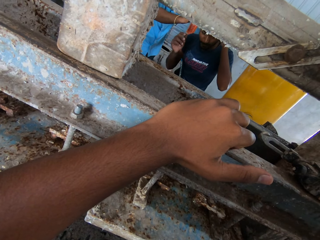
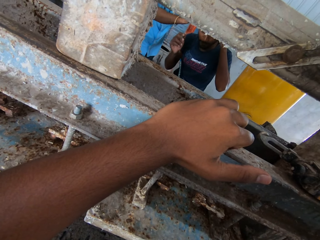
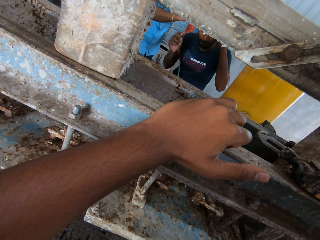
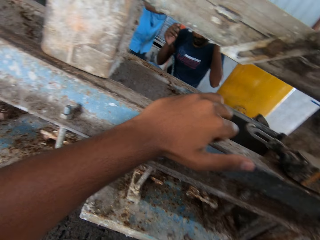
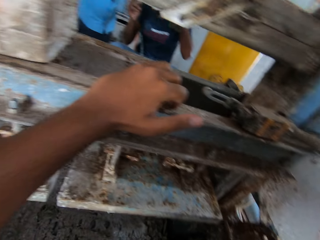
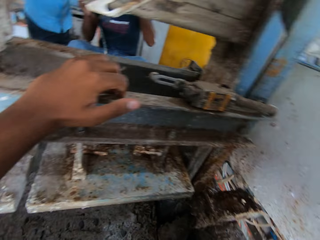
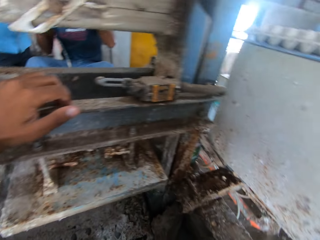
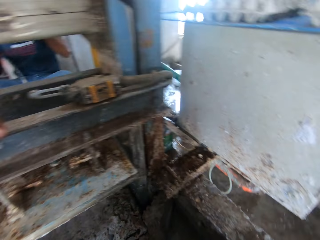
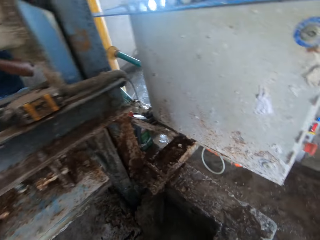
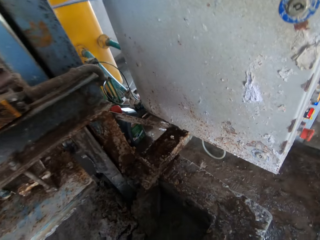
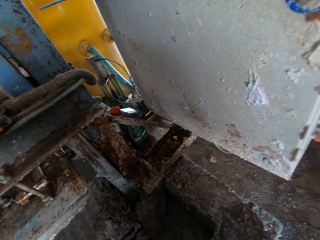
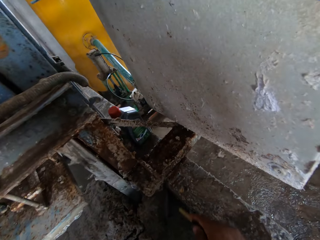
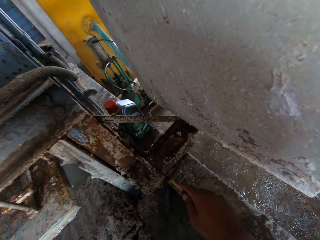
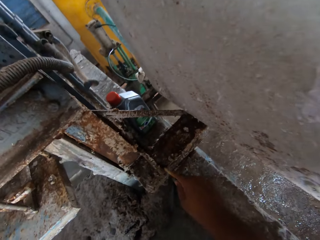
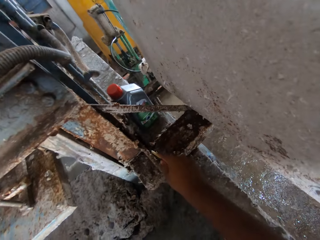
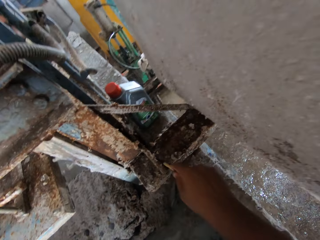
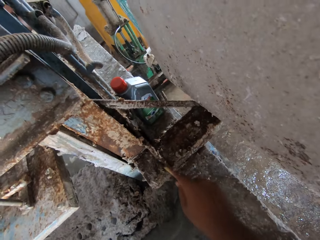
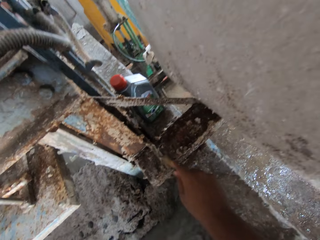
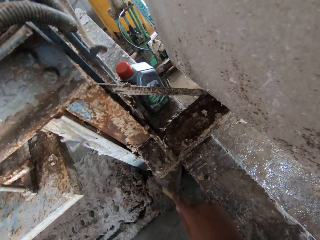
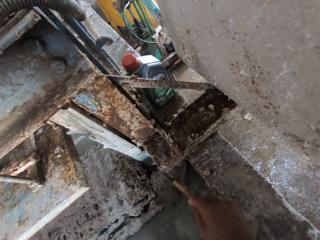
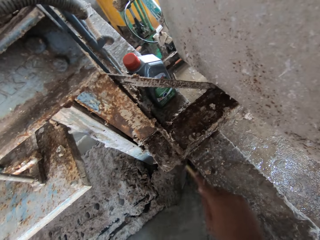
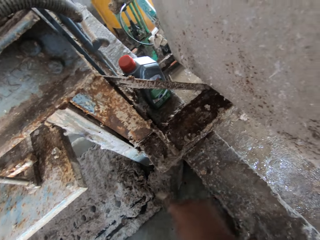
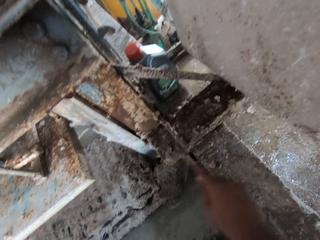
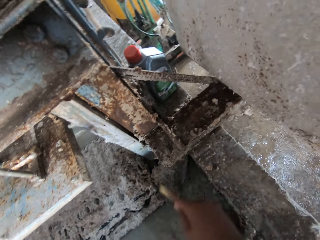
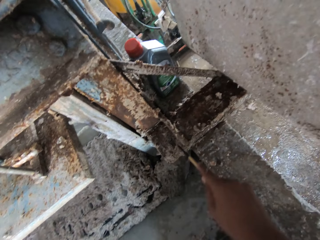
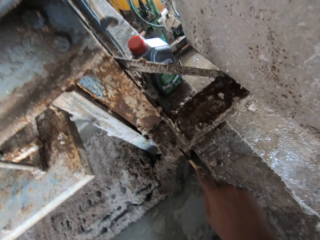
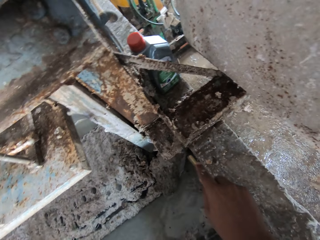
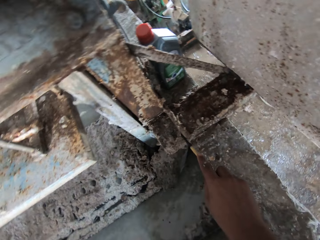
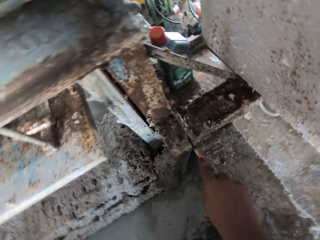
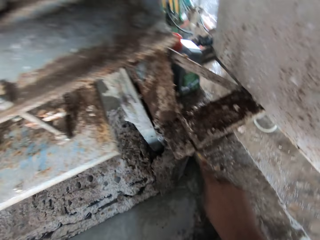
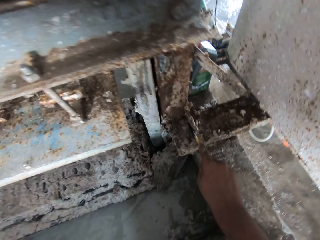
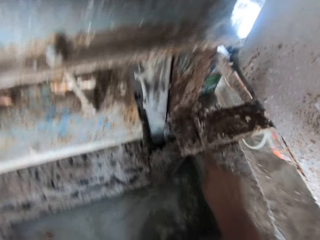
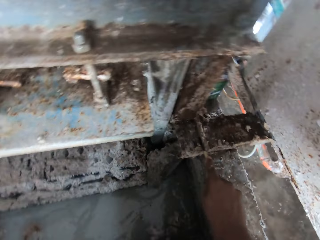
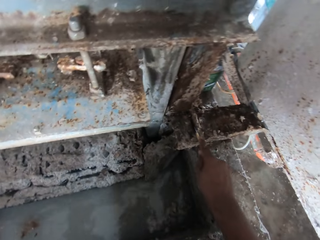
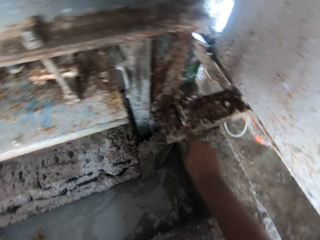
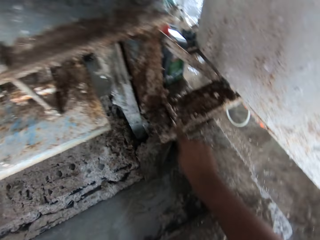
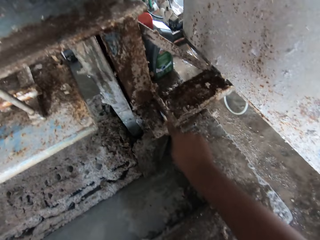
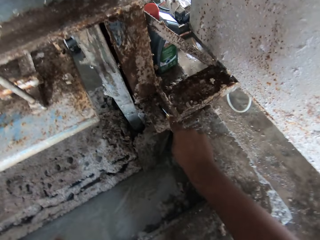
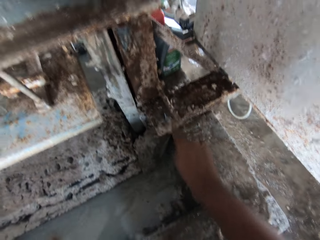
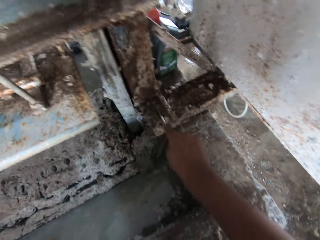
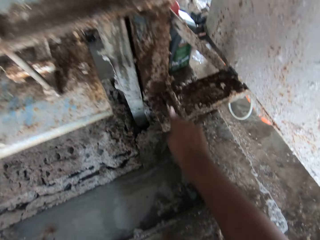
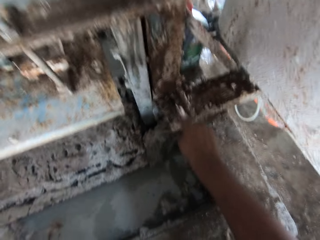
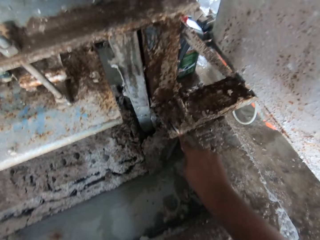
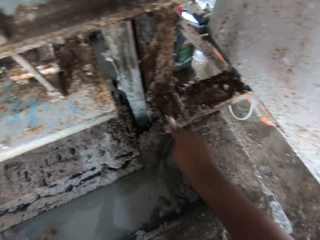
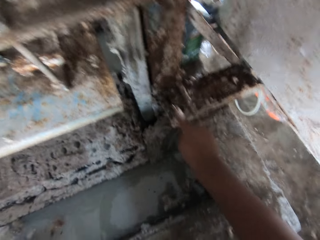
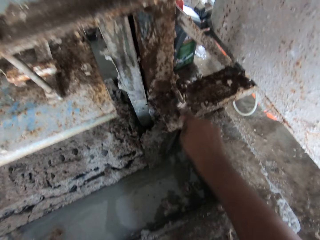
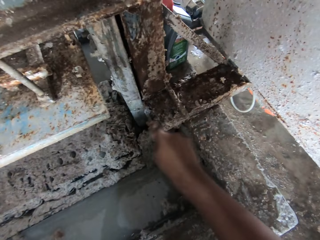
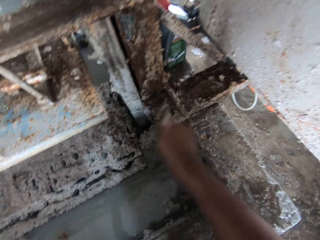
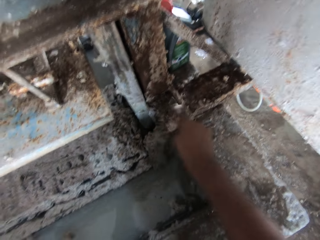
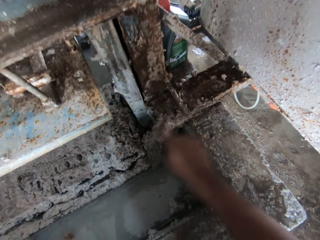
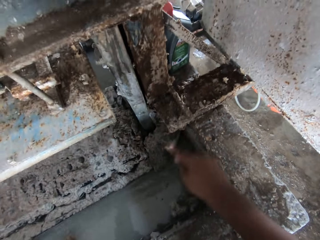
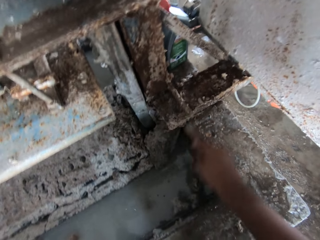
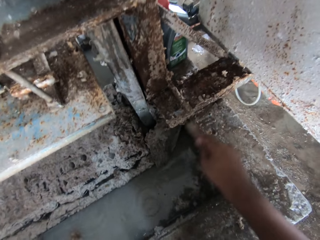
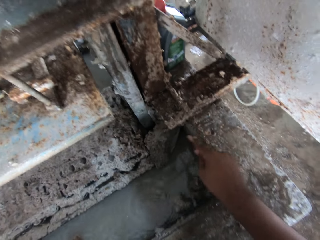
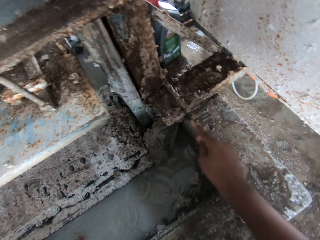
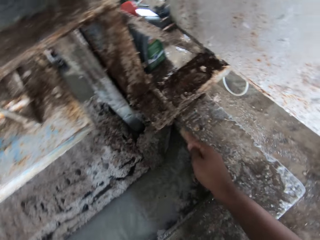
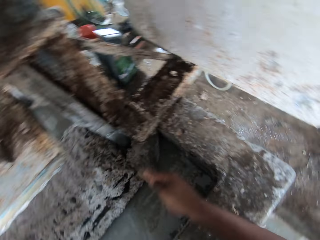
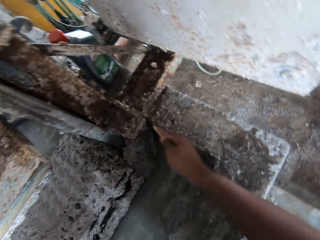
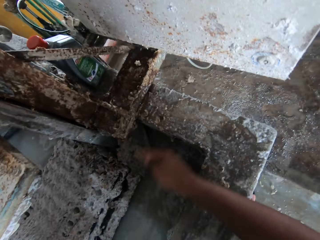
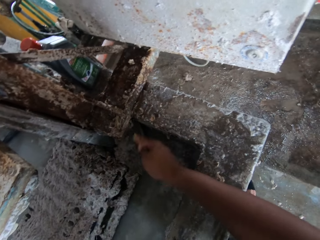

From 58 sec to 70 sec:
The camera wearer scrapes the paper off the machine with a screwdriver.

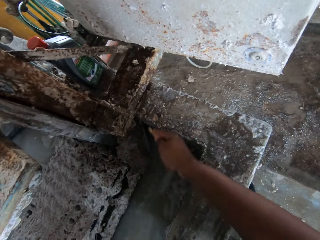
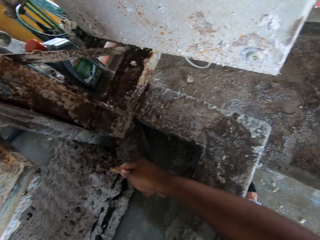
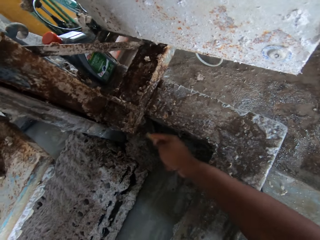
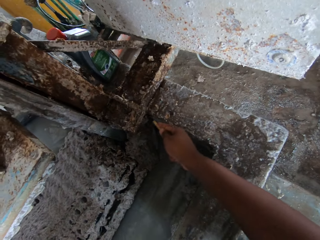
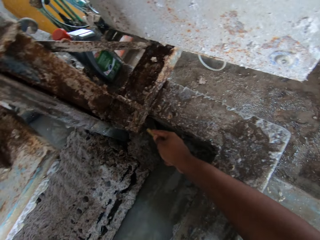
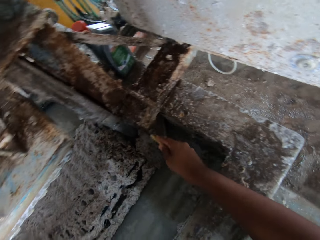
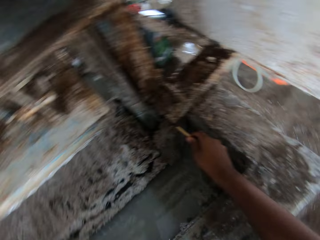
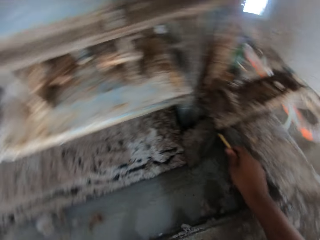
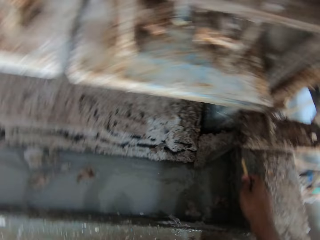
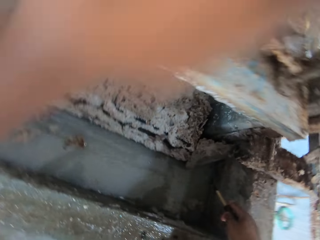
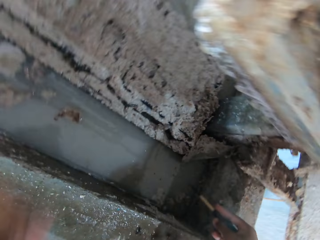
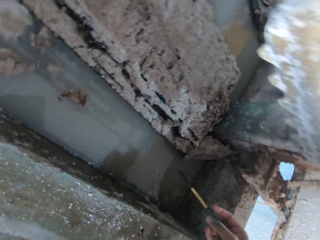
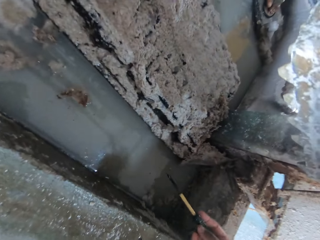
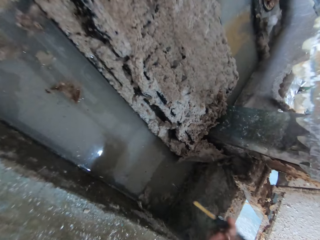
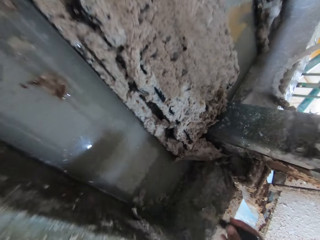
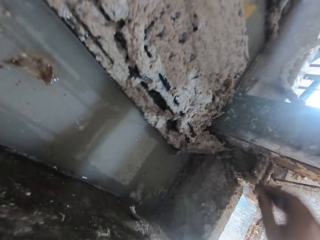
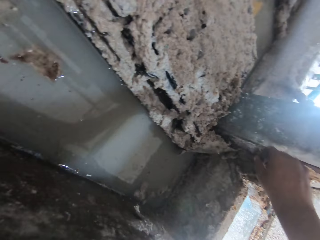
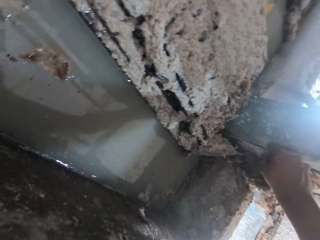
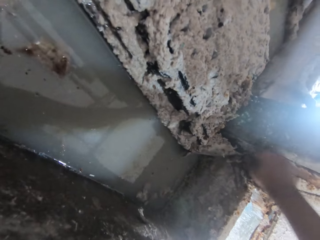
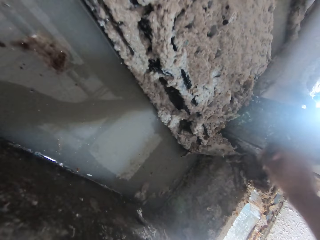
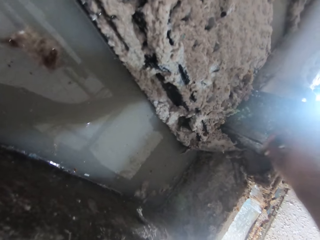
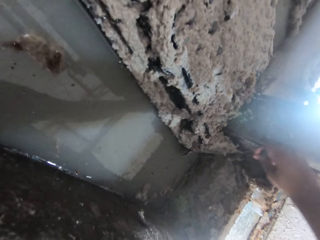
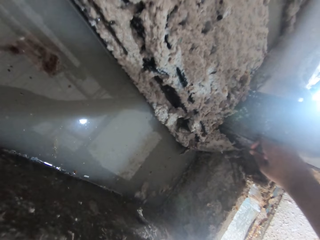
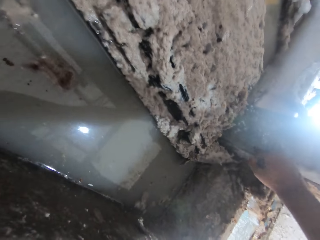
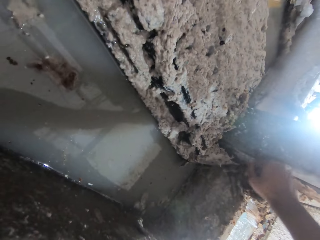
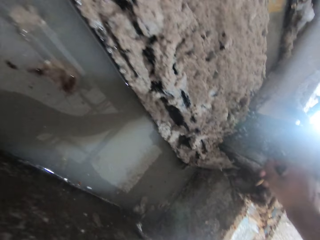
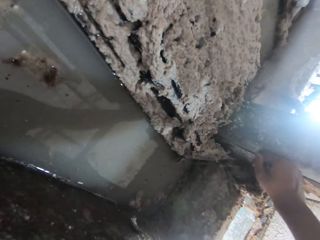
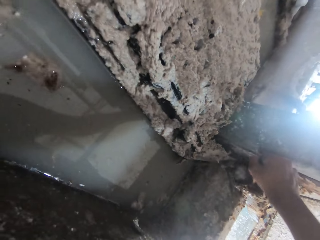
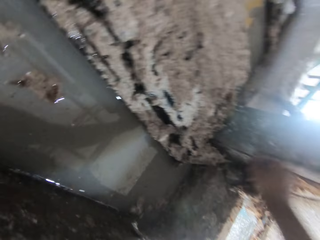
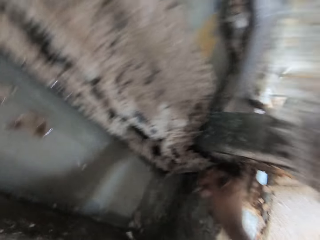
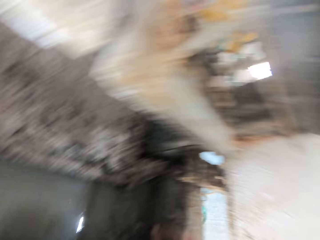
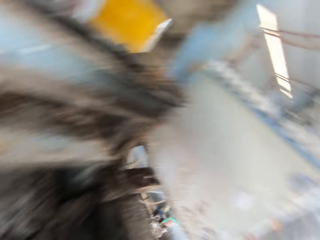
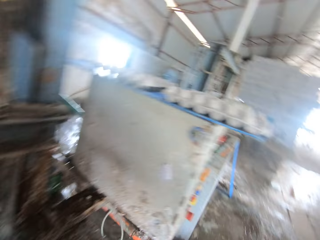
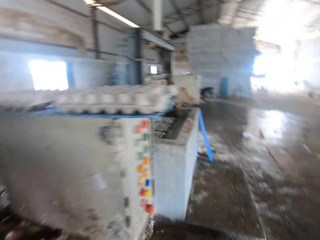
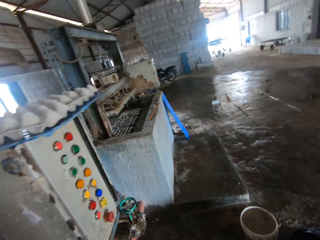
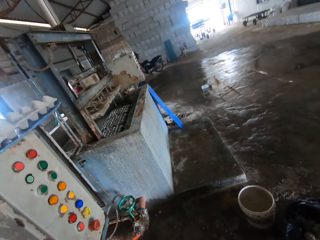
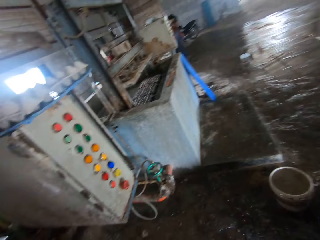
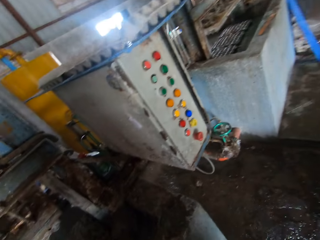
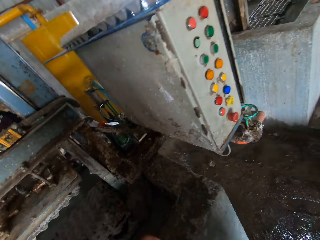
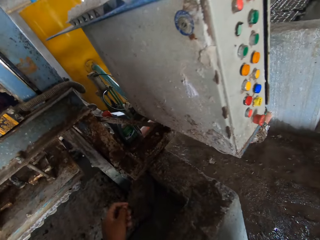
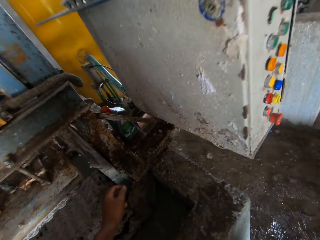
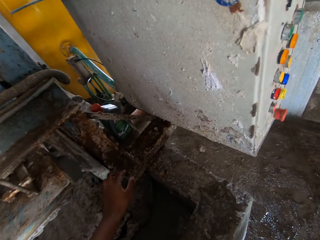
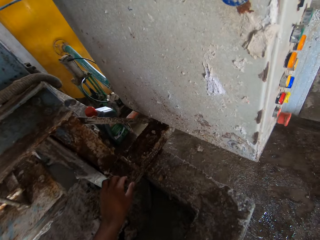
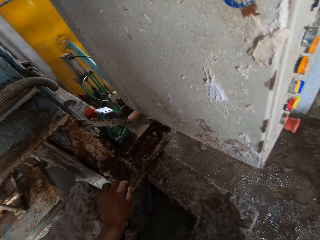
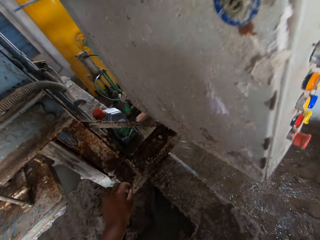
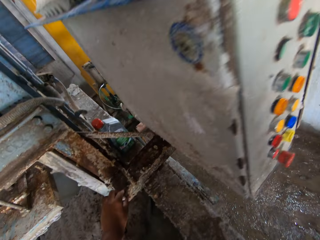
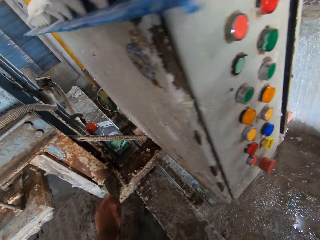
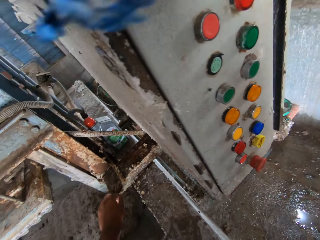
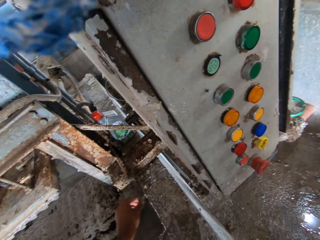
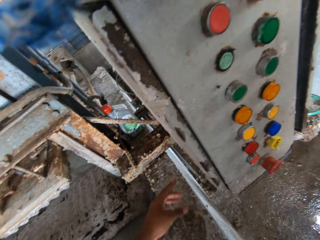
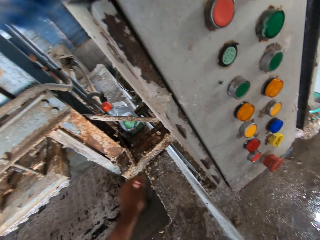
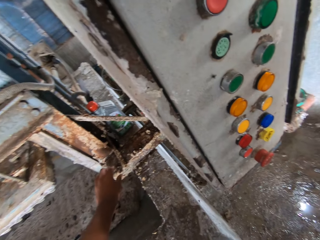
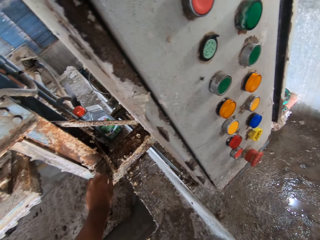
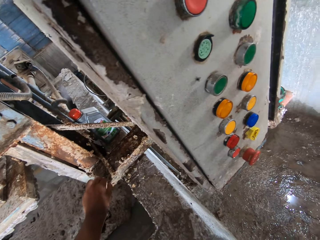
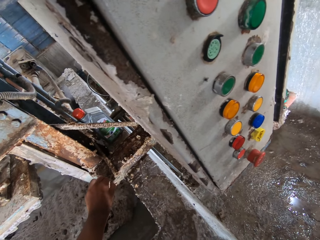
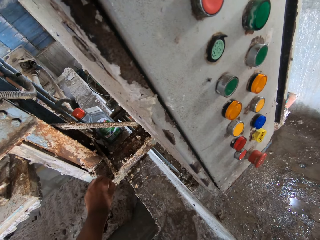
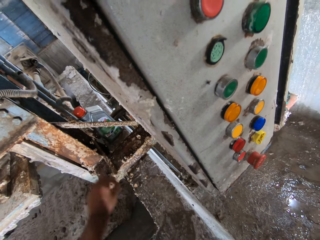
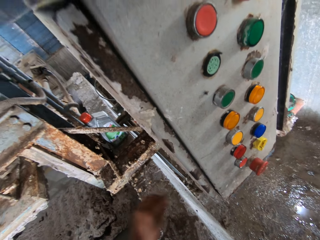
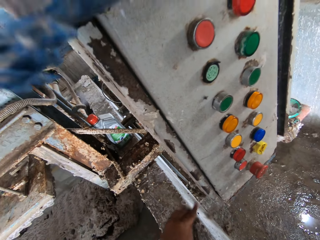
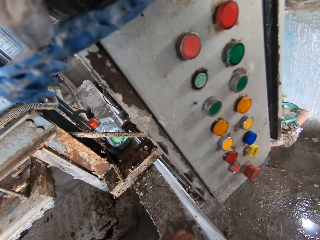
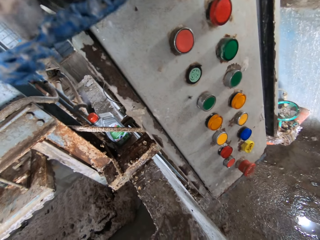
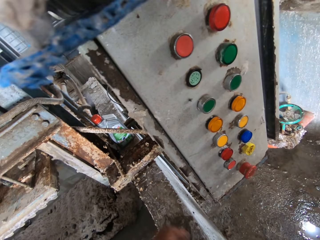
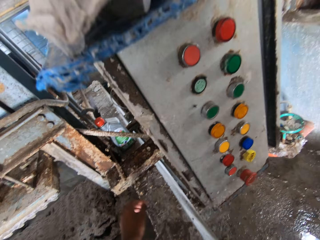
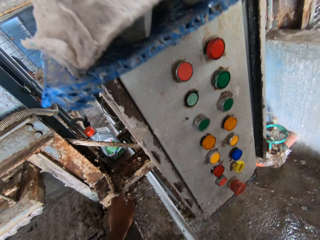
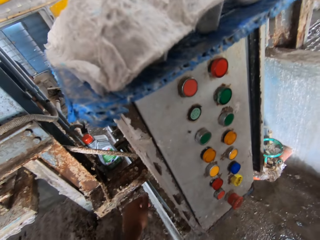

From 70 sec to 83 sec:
The camera wearer talks to the man. They look around the room. They remove the paper from the metal with the left hand.
